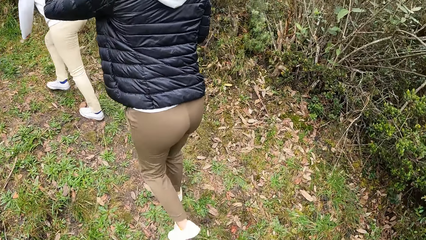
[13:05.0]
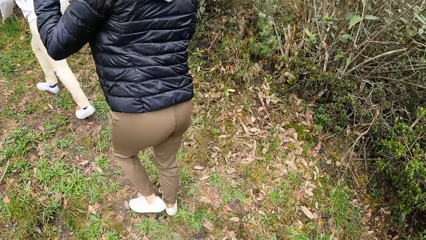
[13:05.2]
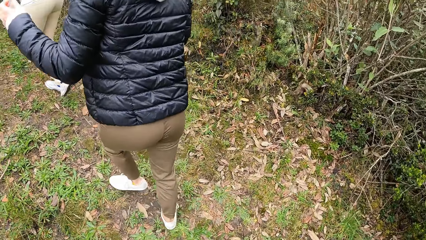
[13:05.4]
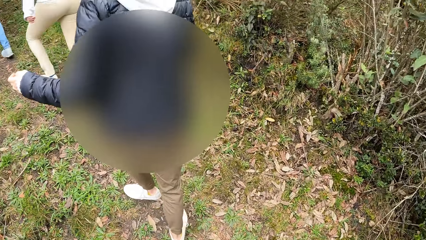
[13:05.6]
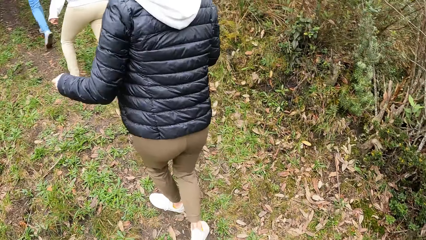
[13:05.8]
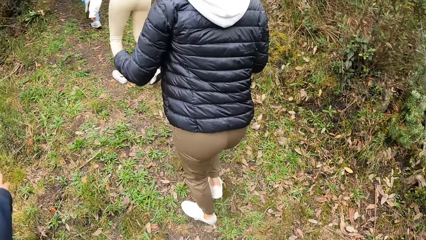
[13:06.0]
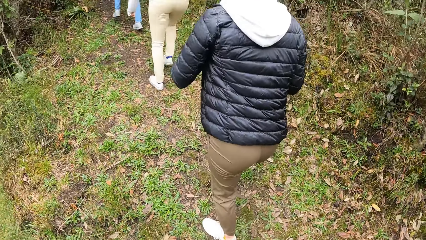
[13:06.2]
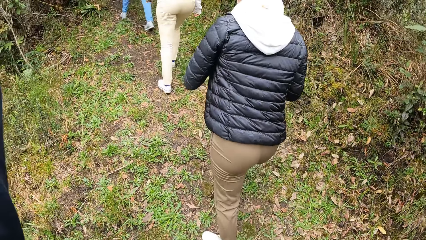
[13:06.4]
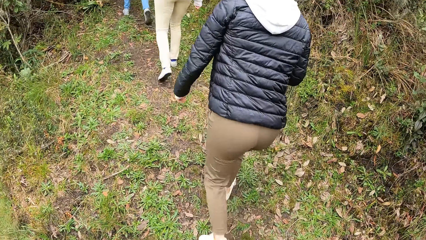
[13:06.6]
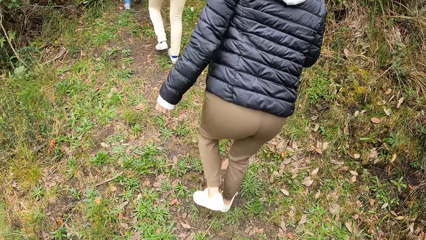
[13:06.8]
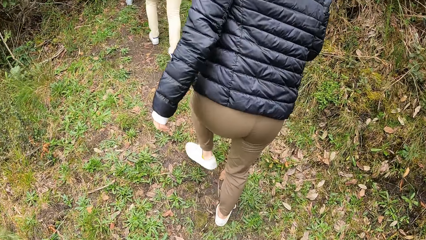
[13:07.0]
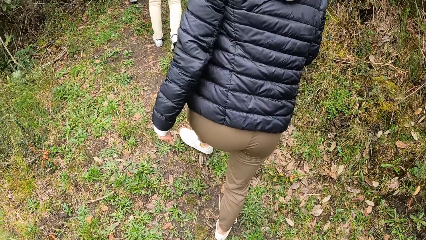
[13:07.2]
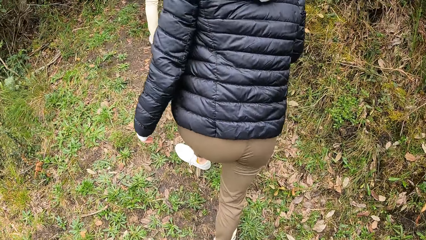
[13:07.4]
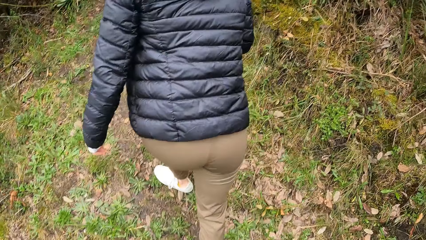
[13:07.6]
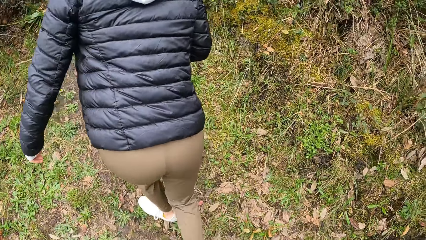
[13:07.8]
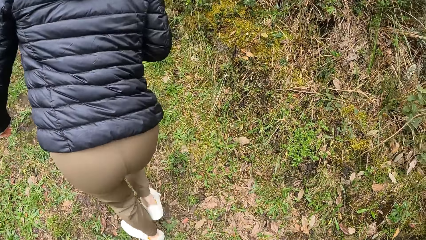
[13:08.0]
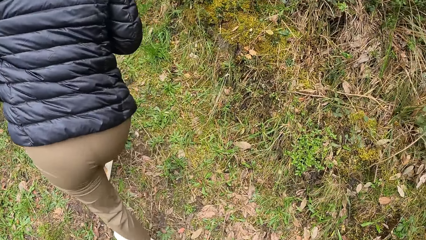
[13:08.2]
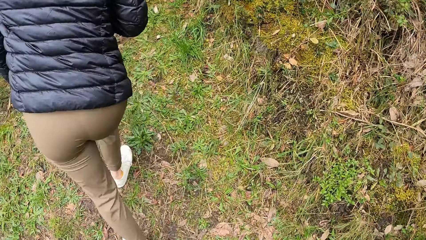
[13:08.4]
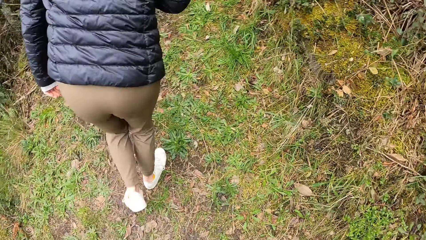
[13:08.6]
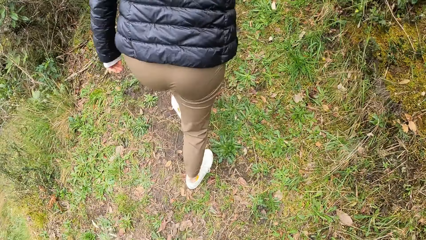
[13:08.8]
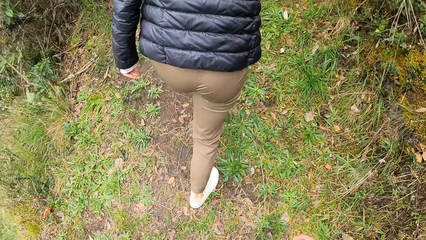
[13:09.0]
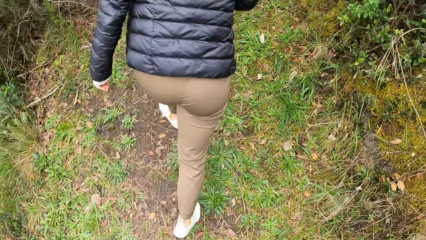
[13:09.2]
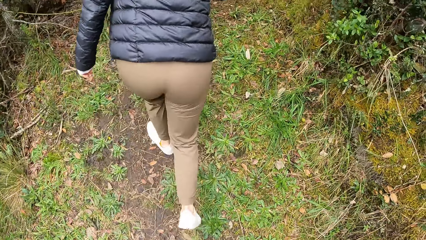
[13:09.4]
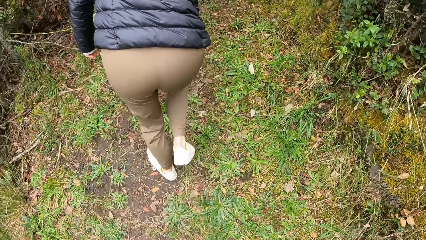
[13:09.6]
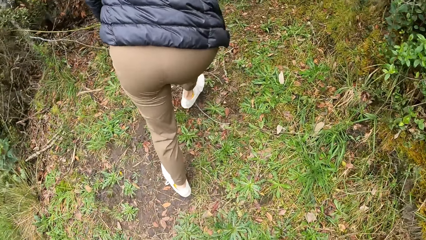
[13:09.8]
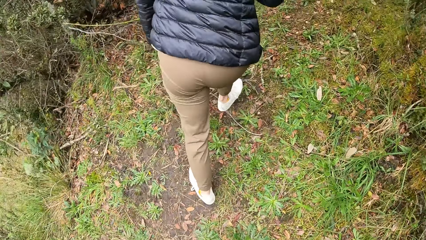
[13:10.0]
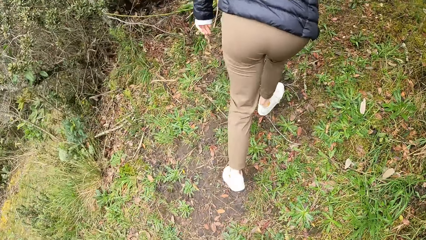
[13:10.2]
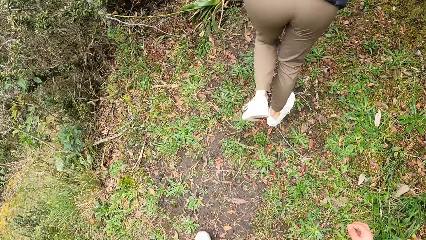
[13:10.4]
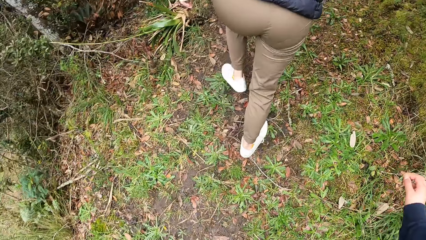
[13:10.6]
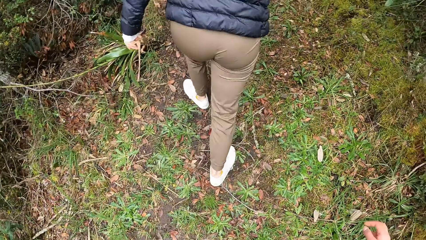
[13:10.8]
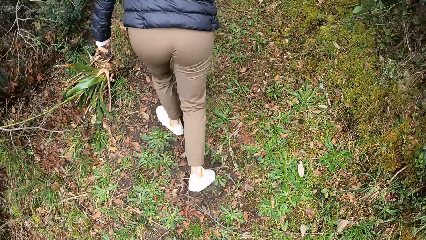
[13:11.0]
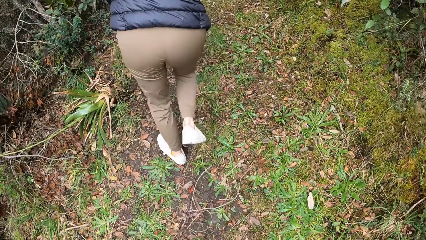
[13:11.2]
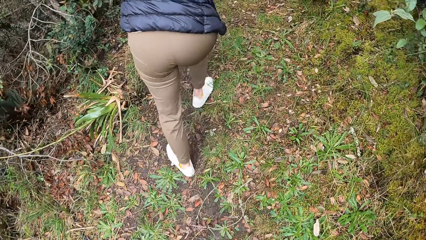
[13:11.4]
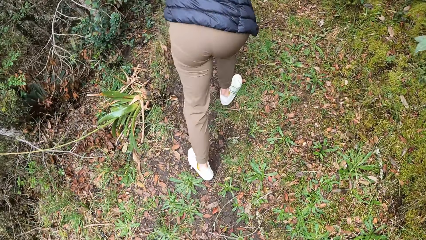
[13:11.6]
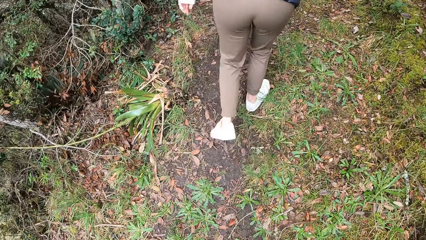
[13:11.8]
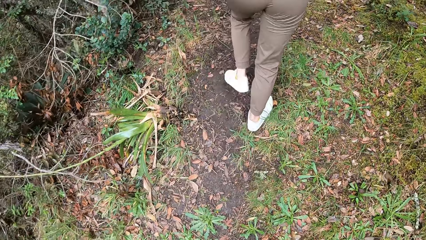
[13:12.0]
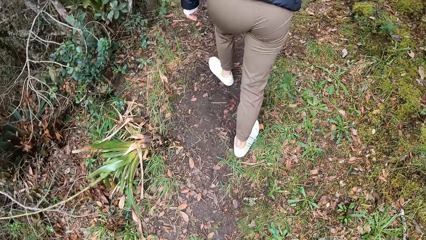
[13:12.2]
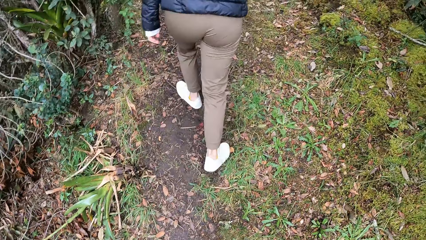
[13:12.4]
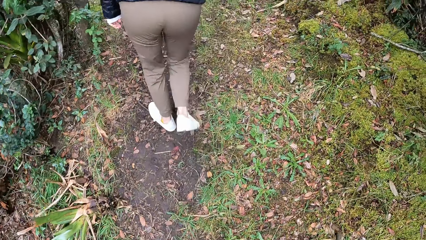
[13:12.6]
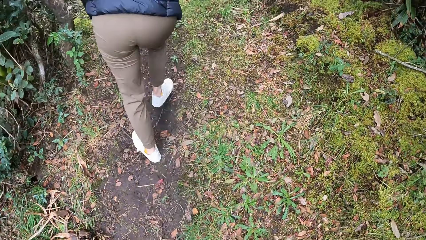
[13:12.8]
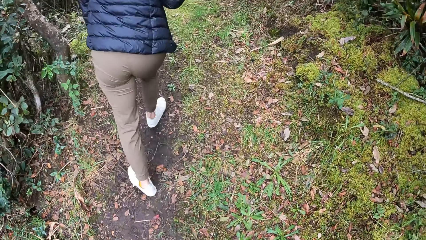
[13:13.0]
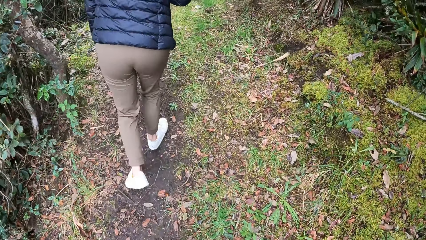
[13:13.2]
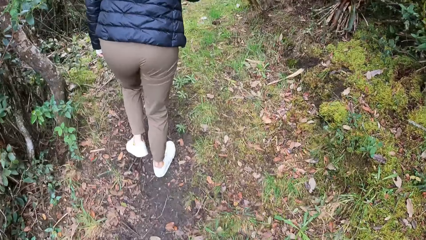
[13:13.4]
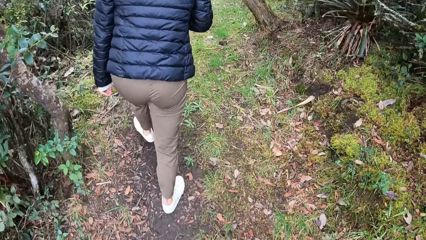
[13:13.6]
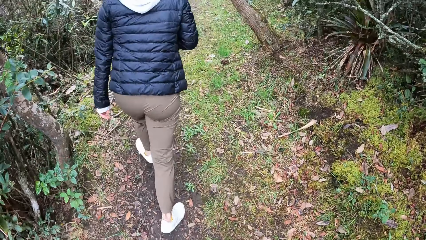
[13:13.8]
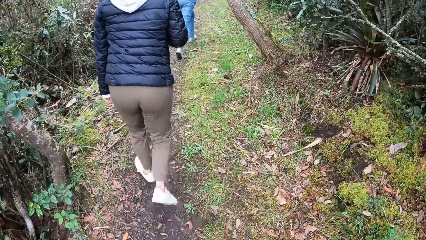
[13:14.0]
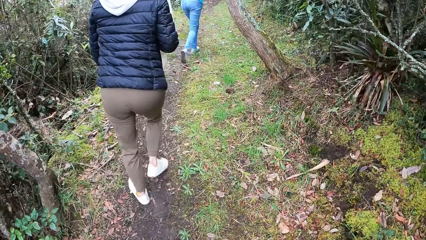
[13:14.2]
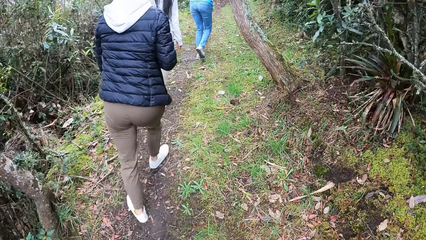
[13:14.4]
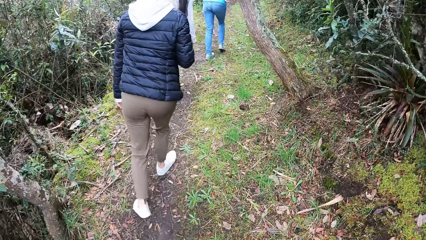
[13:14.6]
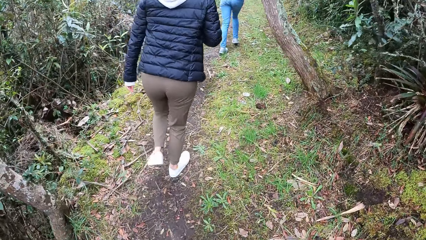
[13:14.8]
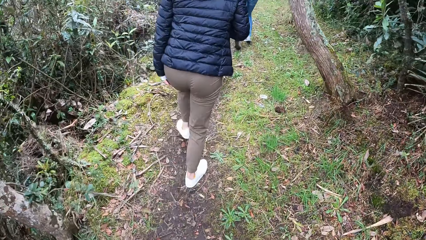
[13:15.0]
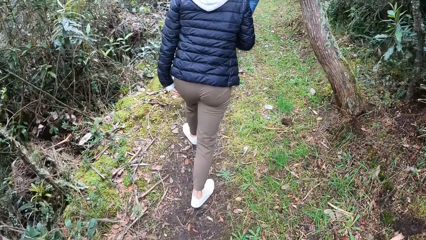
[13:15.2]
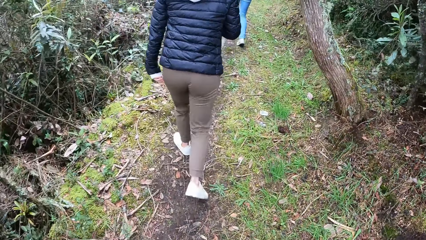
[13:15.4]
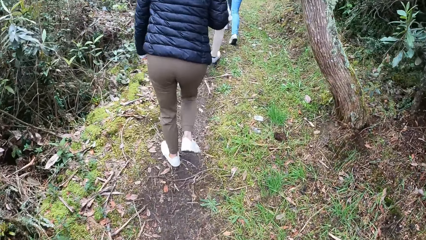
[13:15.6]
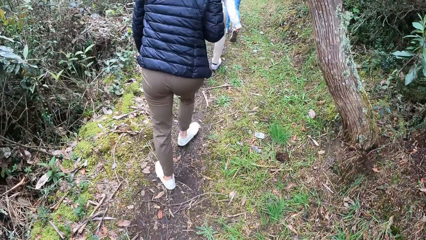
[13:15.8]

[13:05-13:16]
The camera wearer moves his hand.

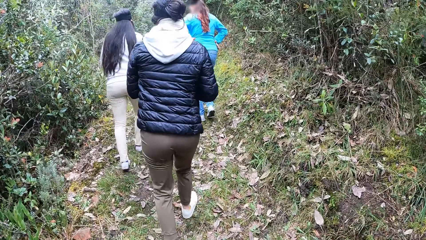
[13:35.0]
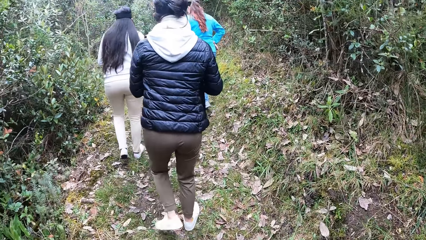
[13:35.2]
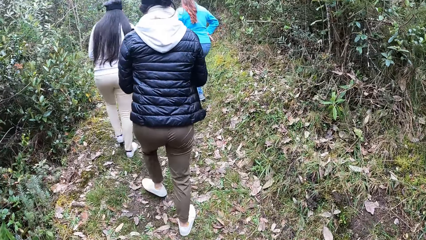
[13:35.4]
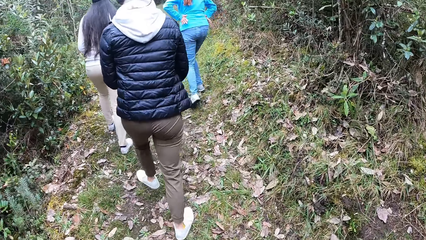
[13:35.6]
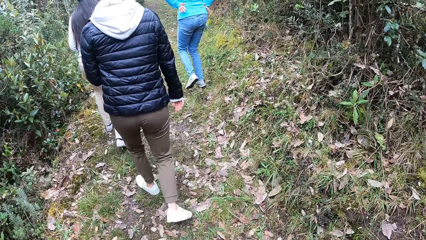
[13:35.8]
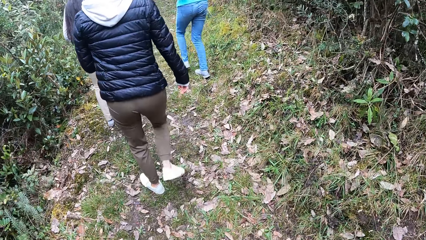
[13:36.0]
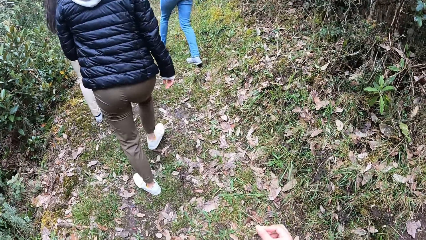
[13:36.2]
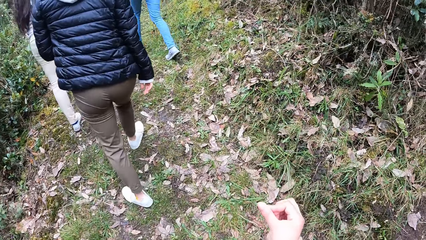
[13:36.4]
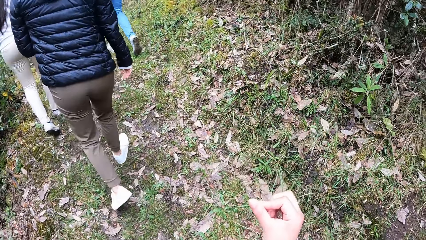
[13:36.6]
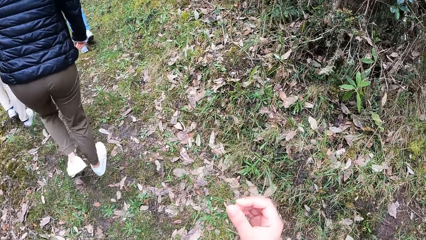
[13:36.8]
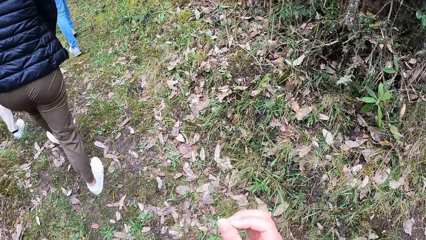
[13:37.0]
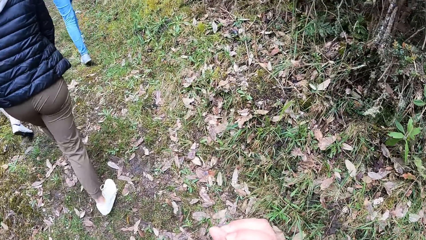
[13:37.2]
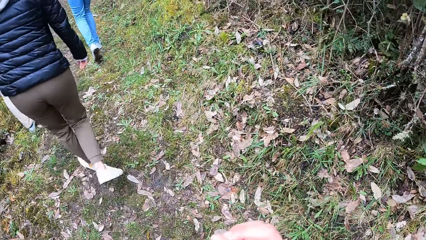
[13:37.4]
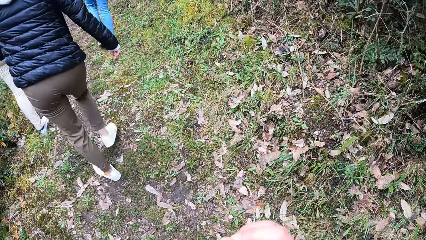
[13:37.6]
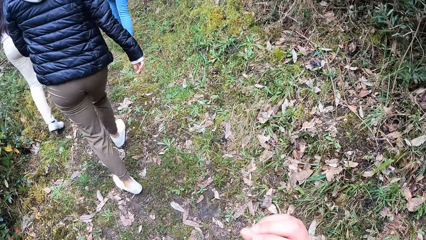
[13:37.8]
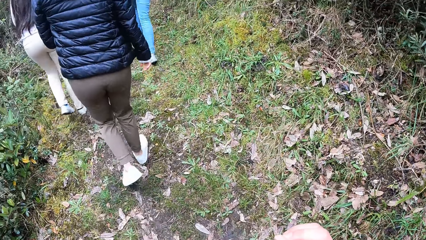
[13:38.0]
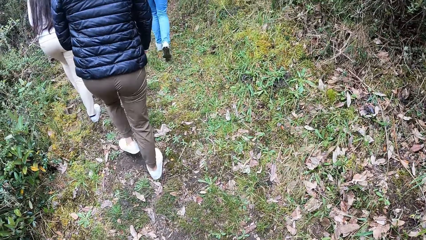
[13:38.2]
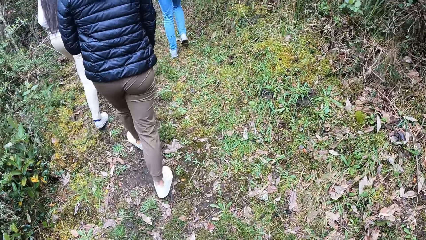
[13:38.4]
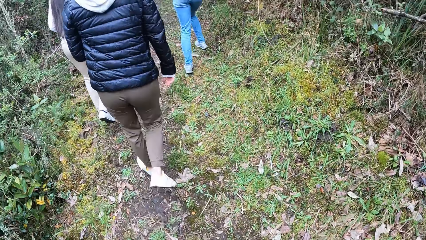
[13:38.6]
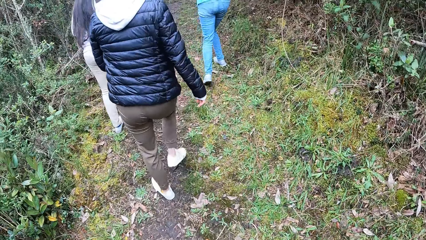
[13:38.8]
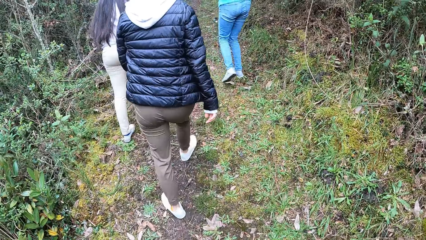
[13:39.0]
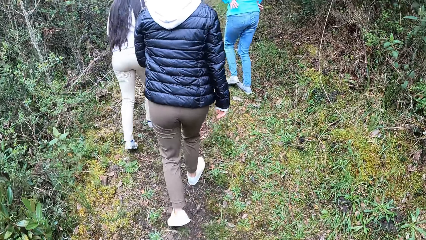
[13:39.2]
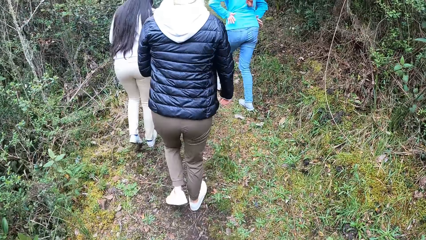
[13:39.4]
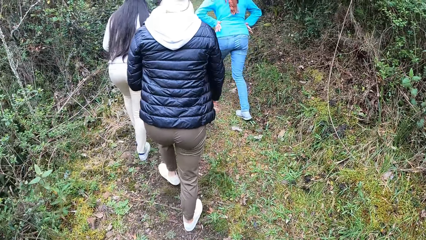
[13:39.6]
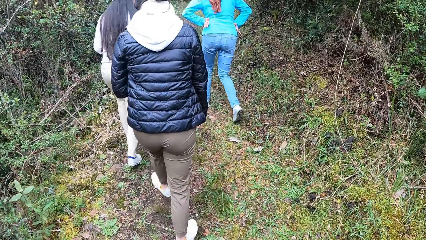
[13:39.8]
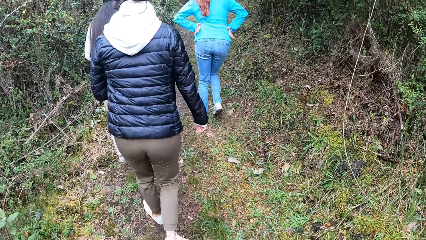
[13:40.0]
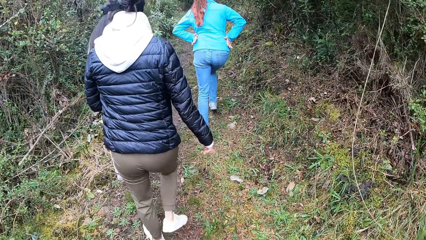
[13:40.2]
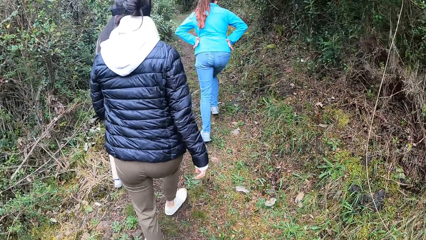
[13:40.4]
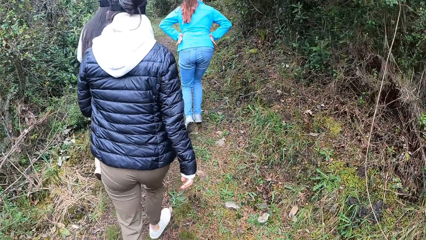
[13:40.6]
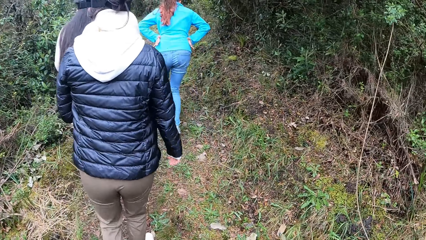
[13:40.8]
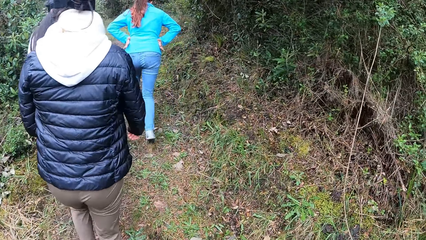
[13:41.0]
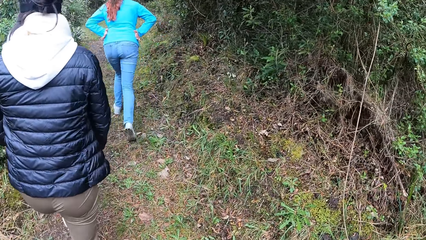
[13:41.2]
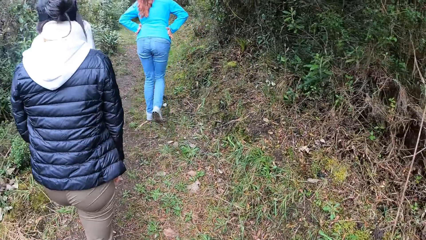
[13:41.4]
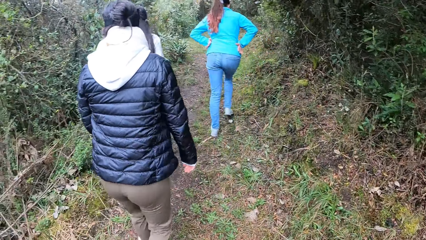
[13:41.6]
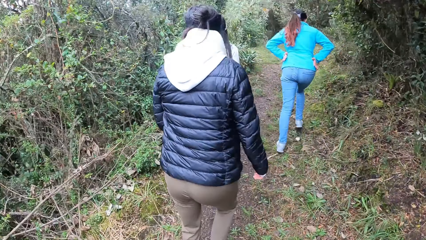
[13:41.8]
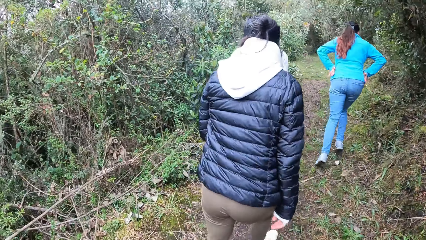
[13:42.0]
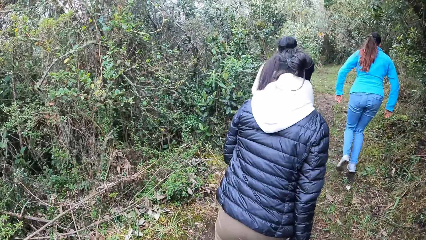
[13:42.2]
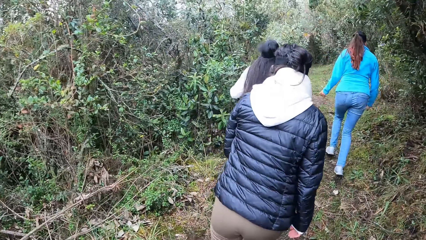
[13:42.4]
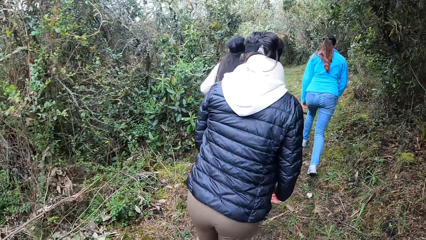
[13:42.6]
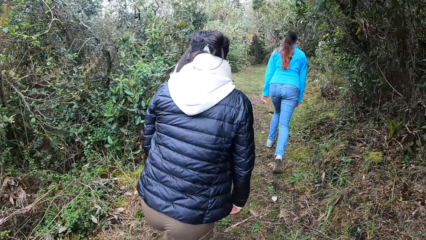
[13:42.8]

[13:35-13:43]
The camera wearer gestures with his hands.
